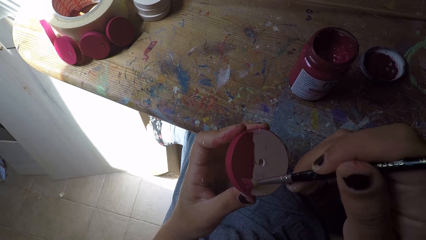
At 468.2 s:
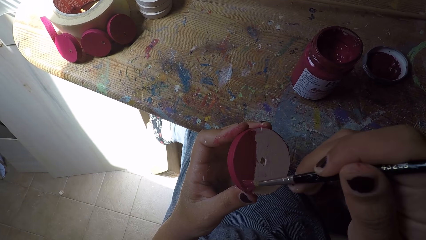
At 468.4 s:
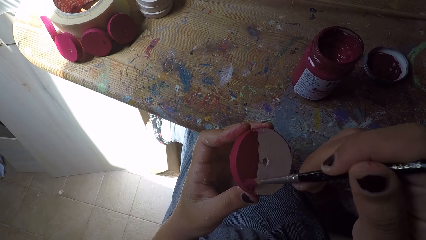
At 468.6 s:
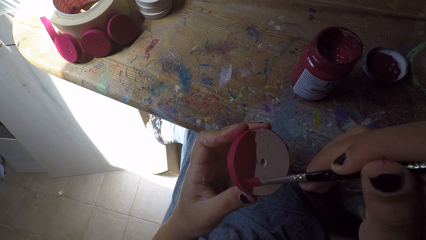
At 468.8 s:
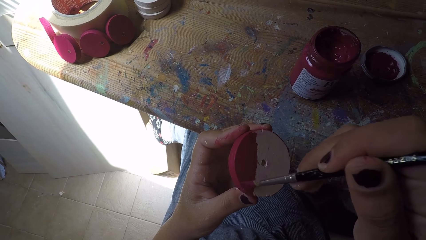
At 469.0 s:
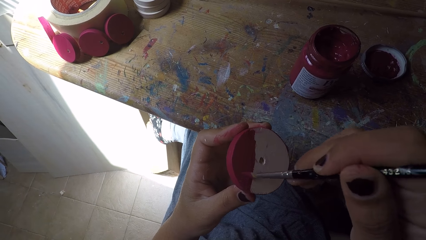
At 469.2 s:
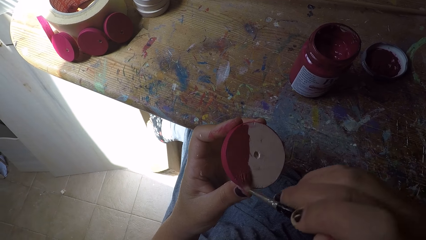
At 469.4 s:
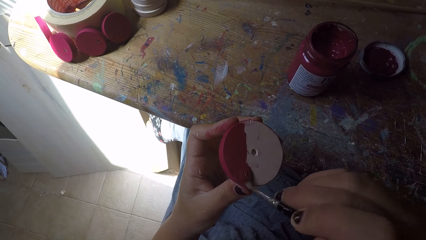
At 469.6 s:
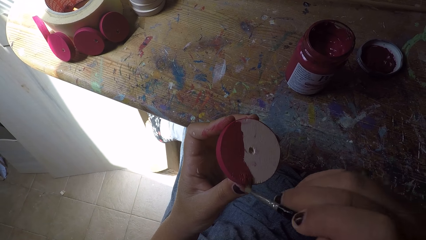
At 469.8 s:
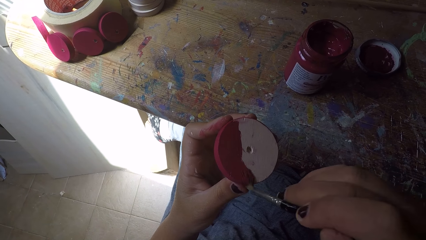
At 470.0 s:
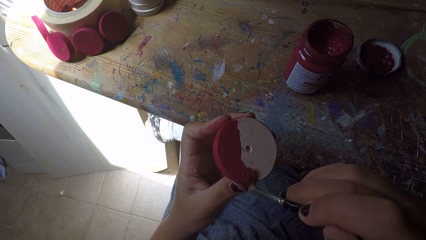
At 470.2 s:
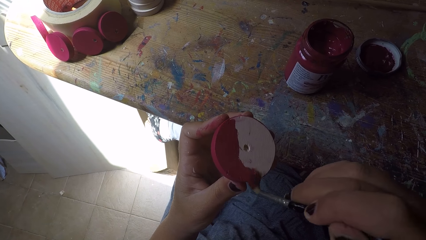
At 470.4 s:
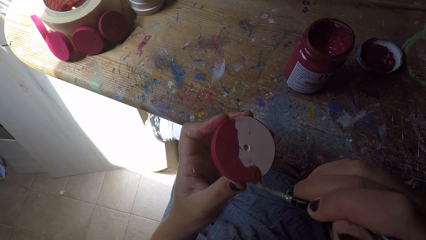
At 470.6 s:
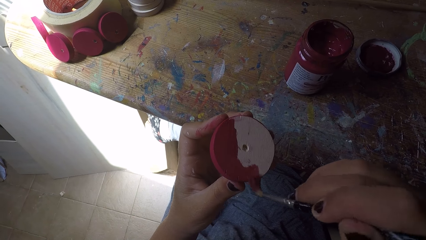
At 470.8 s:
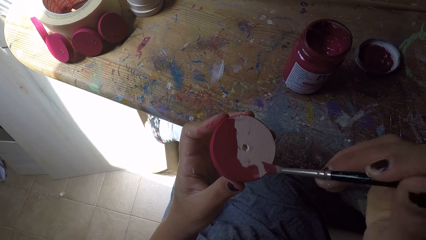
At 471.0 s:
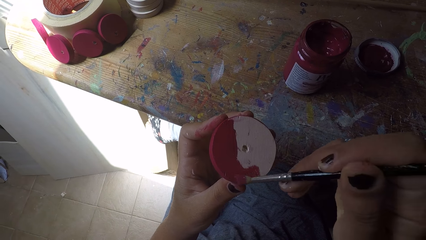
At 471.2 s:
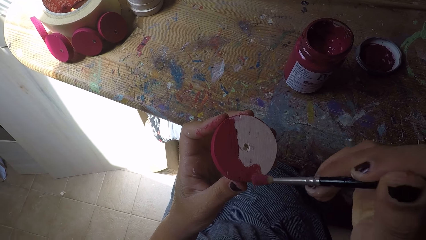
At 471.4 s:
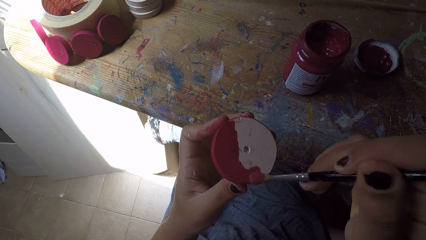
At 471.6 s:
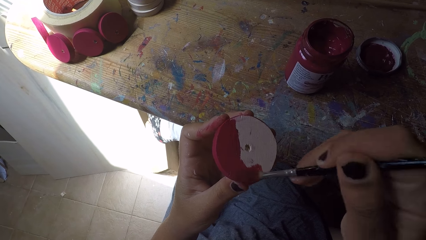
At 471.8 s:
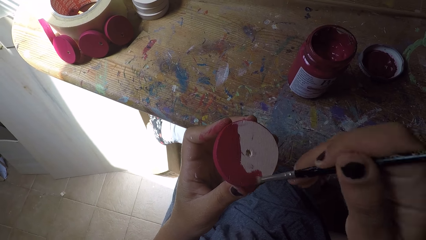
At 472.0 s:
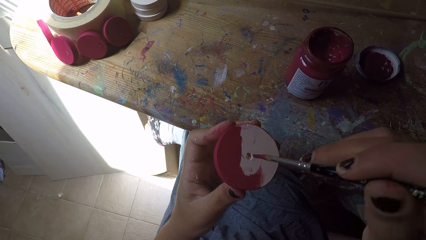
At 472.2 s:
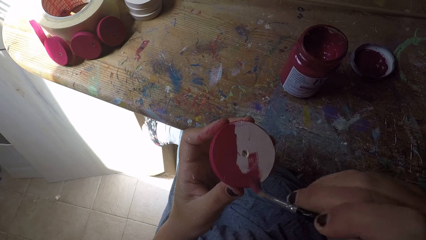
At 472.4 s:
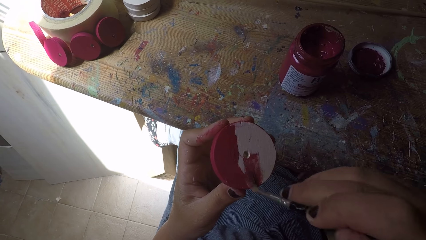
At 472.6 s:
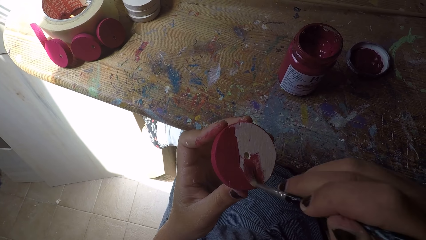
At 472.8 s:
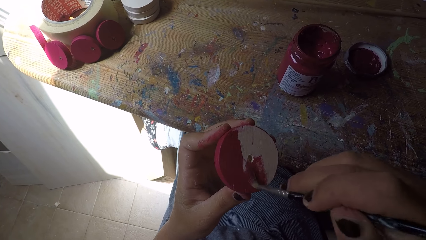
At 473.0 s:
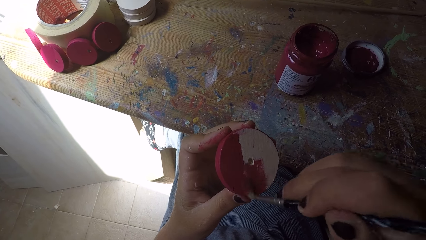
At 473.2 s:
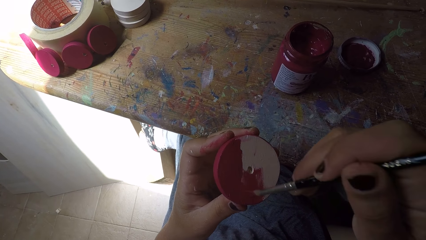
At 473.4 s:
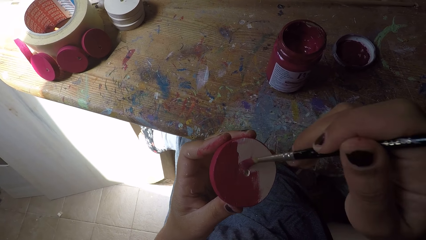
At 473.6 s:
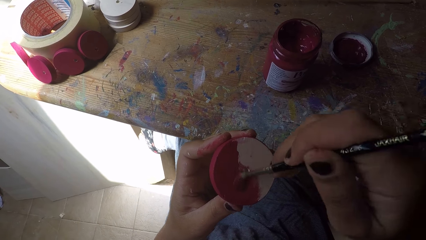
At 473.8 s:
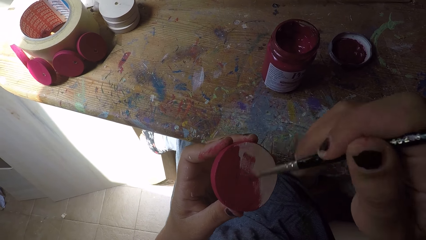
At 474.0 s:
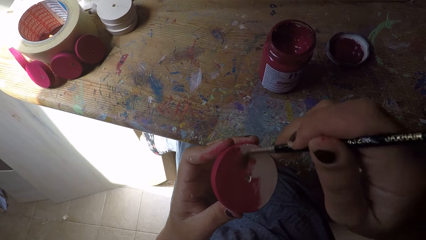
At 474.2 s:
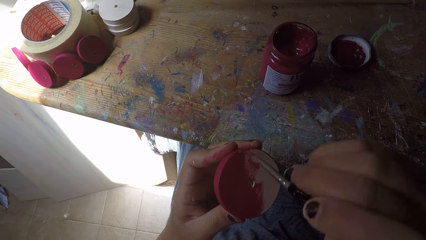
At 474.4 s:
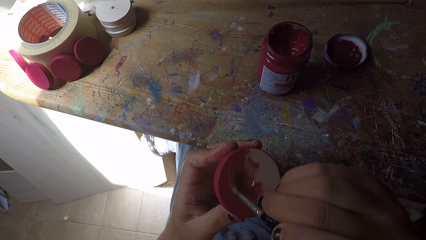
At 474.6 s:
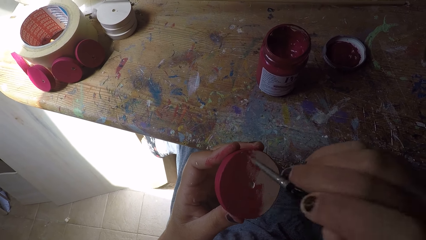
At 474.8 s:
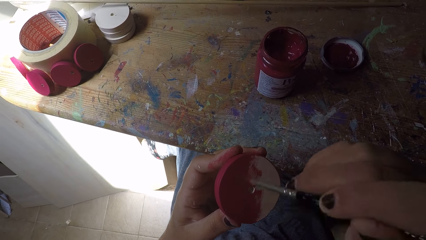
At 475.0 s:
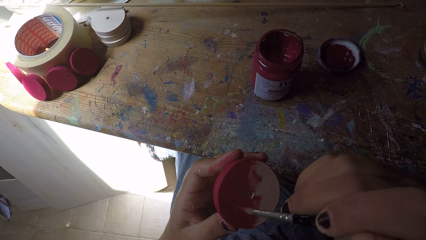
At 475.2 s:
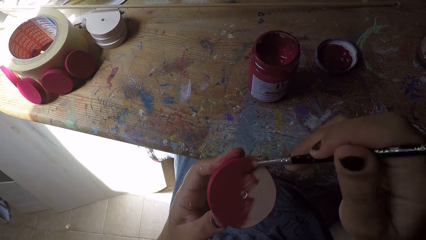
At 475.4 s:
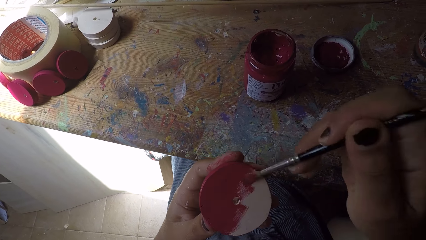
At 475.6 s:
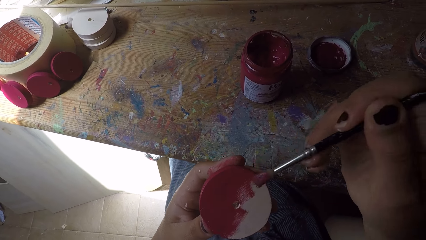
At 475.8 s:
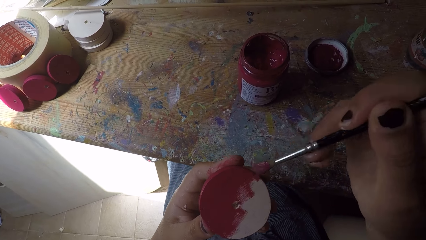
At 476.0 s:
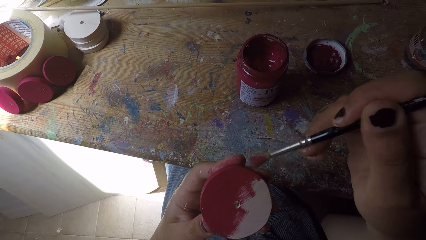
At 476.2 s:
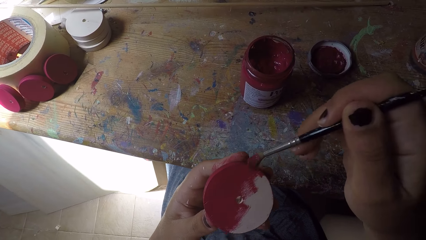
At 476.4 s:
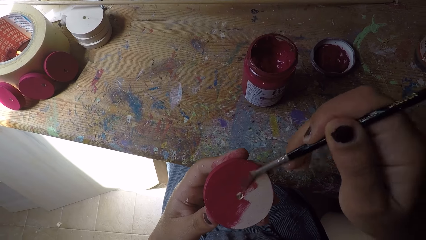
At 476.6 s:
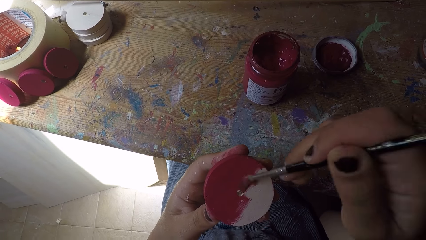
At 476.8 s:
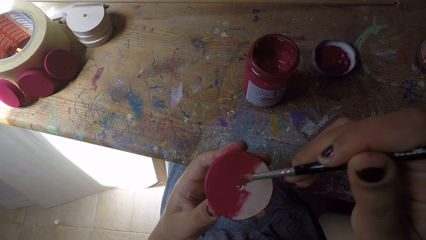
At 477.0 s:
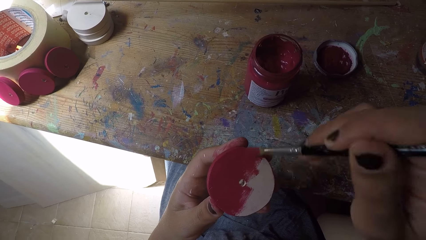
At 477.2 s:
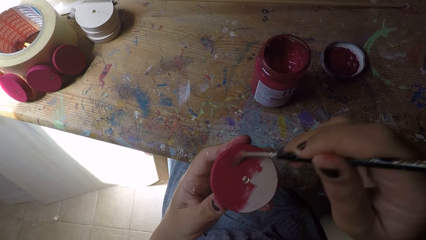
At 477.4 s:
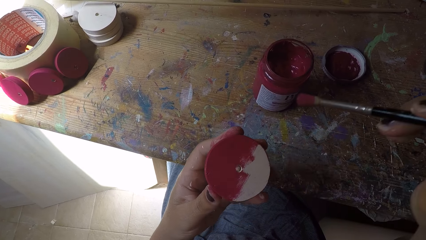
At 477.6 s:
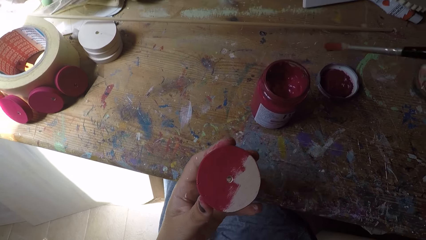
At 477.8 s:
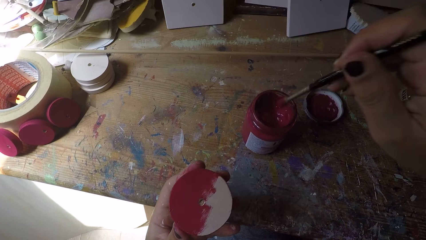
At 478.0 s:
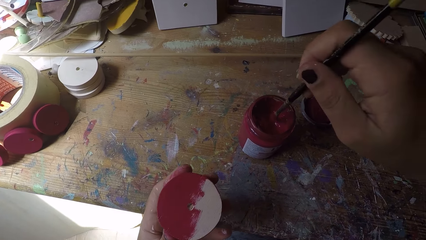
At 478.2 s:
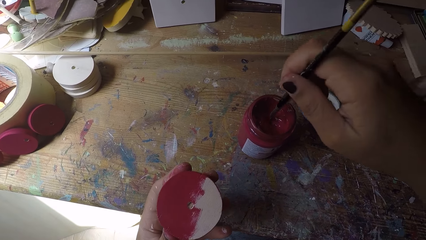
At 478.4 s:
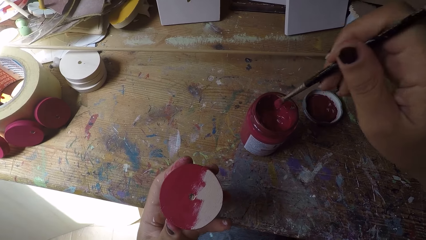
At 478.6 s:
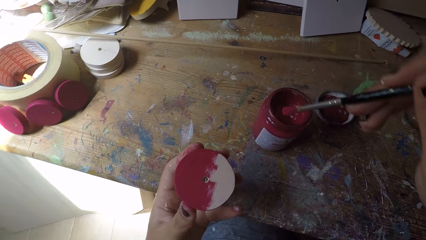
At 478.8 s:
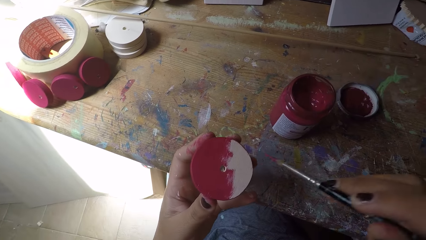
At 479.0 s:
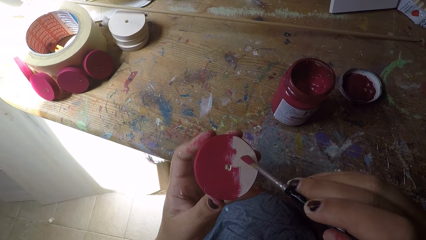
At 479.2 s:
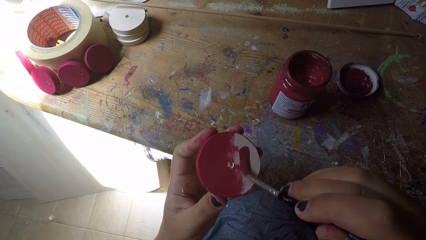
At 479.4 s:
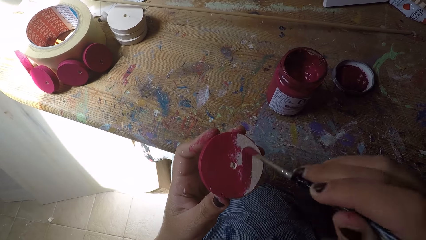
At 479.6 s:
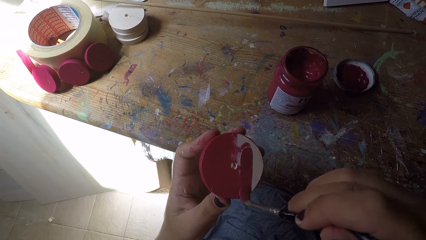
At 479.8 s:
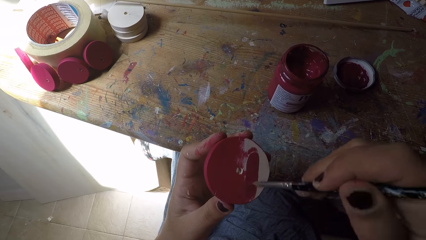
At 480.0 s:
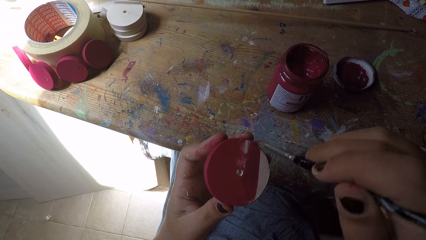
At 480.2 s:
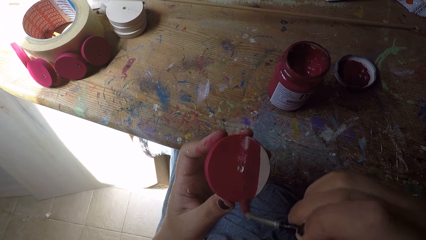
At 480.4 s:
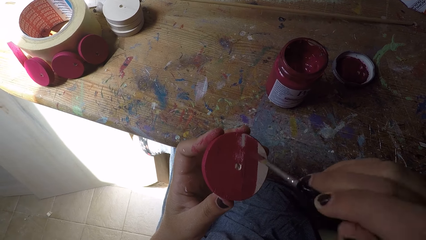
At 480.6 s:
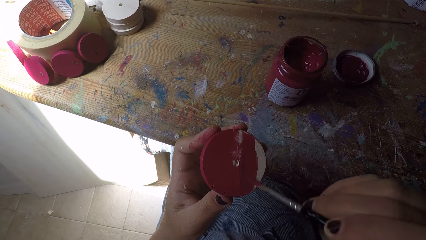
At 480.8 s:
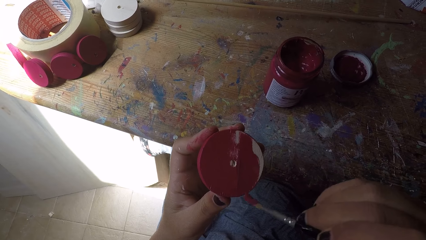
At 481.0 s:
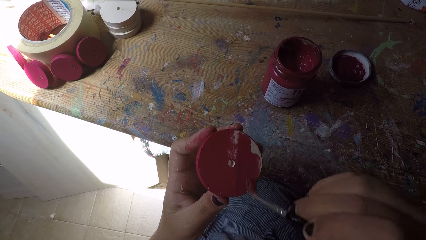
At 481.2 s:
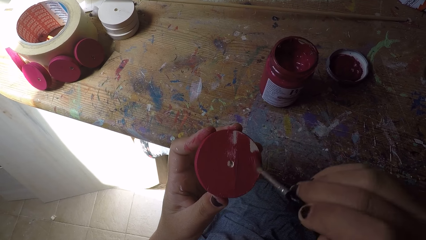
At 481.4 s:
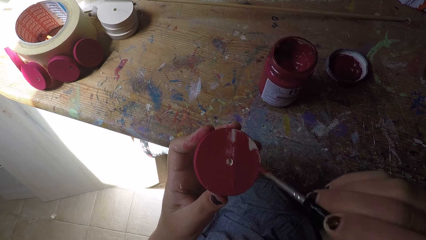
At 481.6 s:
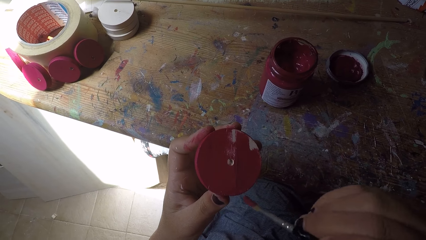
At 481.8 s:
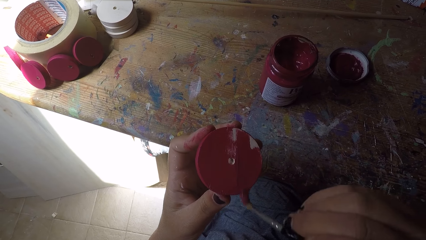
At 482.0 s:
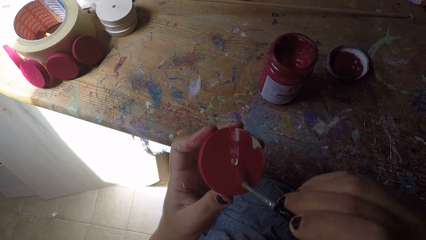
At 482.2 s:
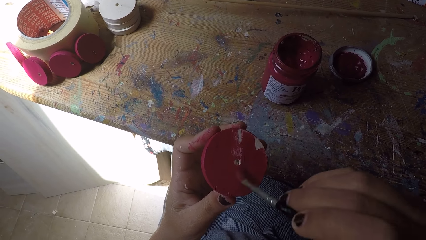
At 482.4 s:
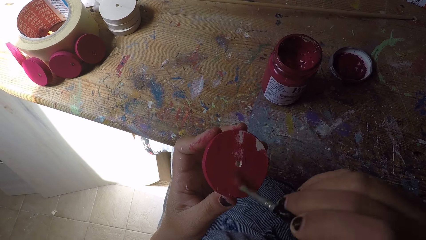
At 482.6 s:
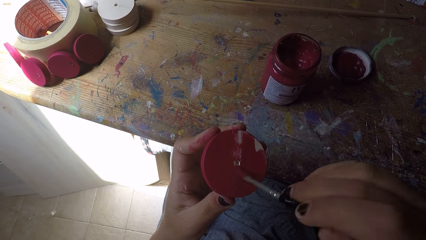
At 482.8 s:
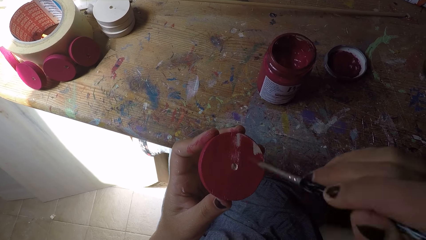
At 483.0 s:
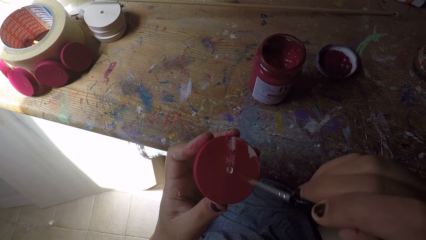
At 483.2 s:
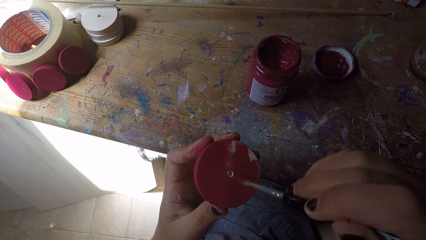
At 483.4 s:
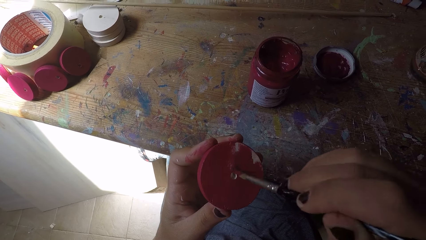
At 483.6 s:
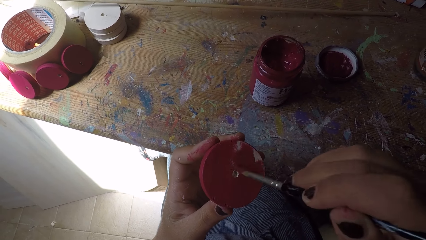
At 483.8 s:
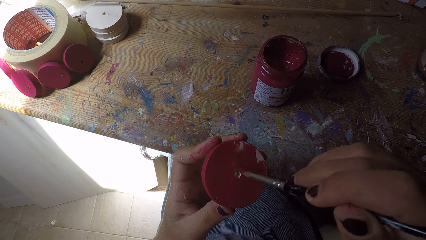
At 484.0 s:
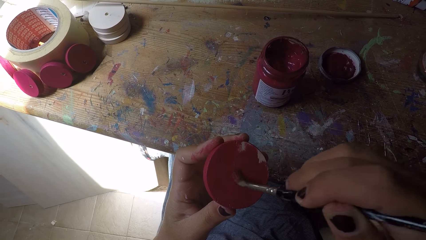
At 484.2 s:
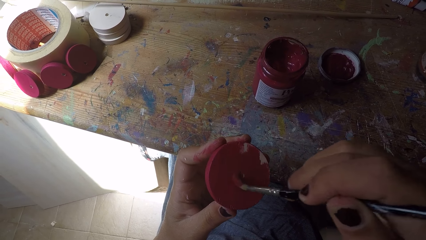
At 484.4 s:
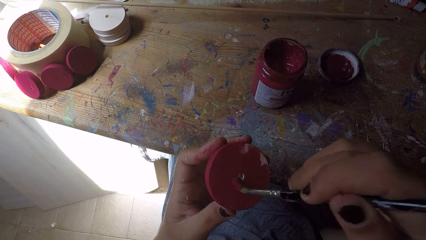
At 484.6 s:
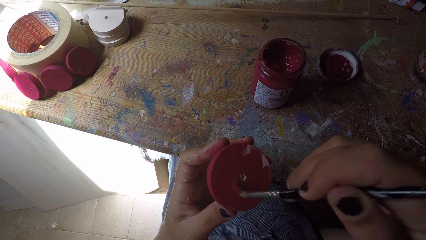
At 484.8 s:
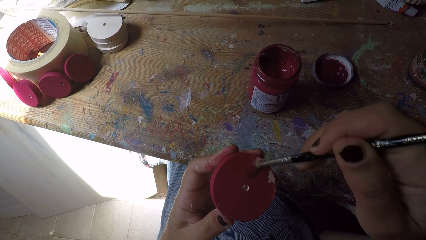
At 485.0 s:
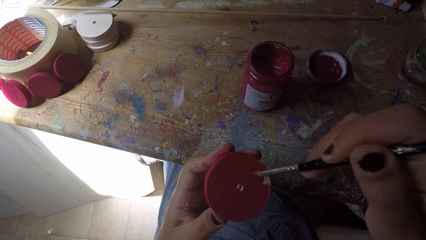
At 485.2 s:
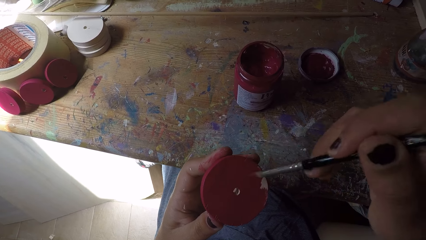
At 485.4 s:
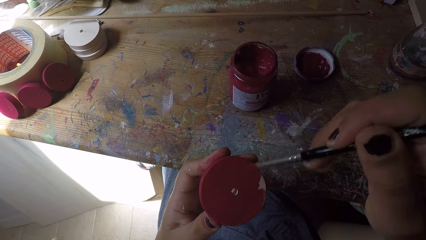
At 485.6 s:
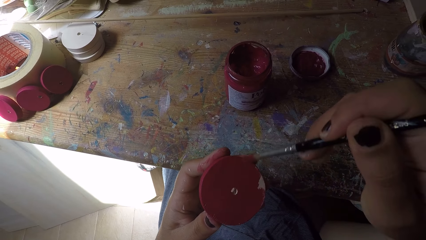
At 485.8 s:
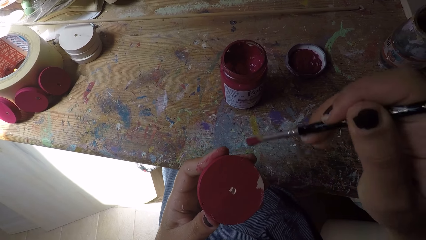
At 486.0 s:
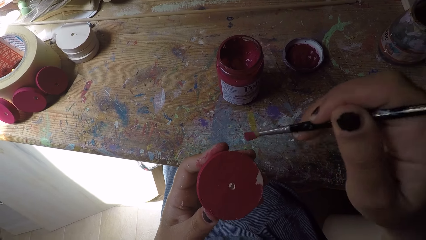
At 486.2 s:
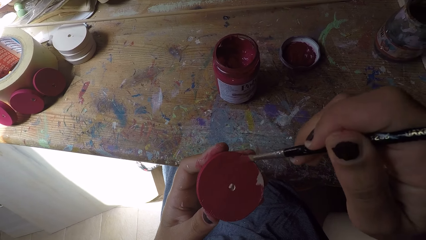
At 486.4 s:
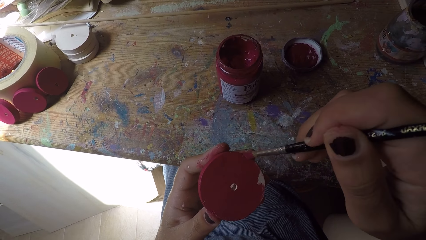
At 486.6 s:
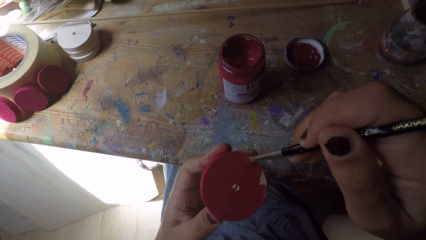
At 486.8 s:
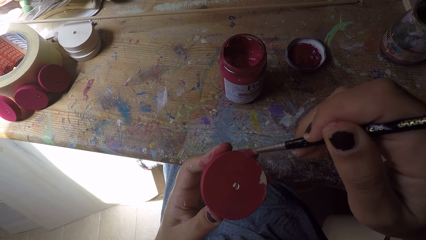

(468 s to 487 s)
The camera wearer scoops paint from the paint can with the paint brush in her right hand. She paints the wood ornament with the paint brush in her right hand.
